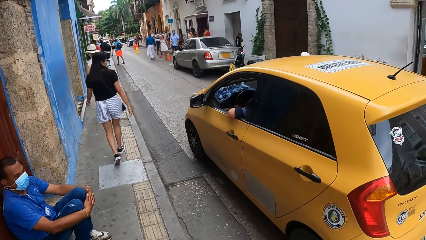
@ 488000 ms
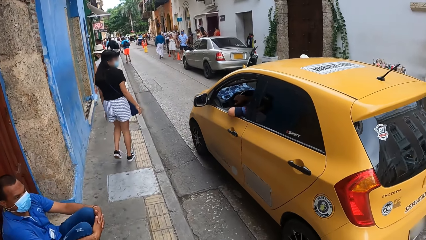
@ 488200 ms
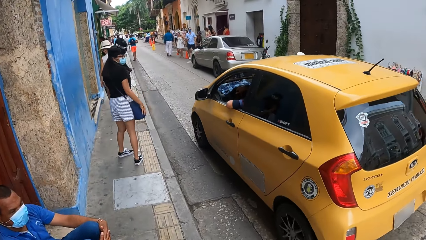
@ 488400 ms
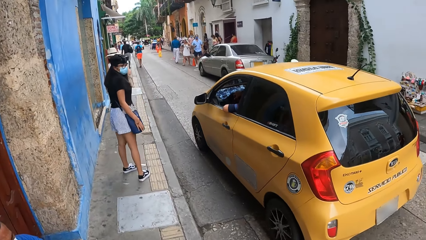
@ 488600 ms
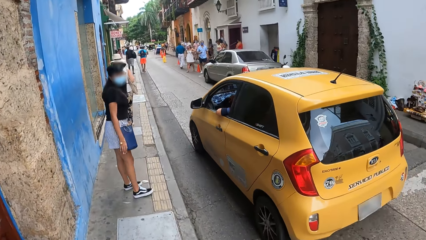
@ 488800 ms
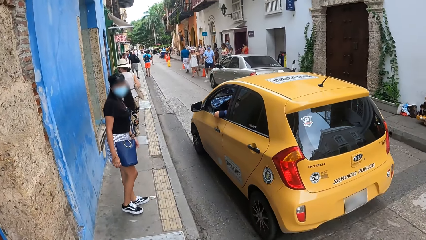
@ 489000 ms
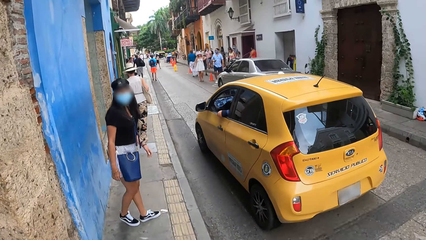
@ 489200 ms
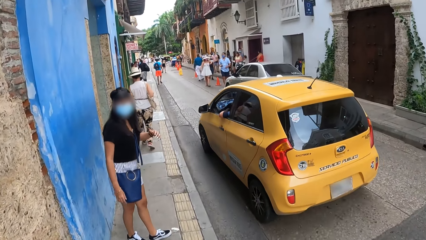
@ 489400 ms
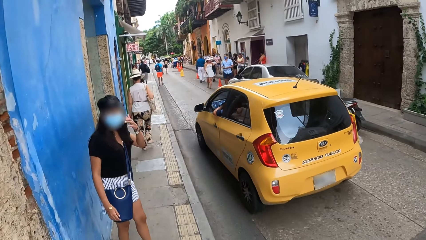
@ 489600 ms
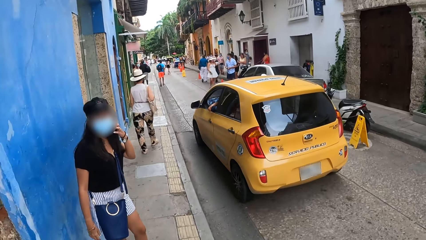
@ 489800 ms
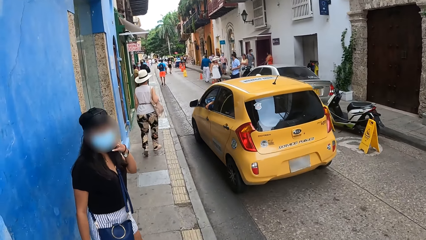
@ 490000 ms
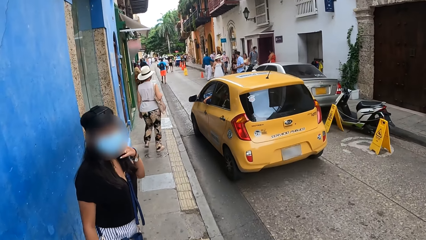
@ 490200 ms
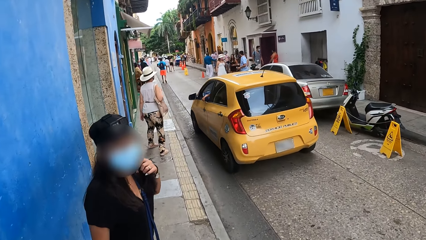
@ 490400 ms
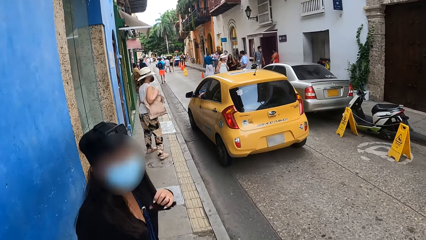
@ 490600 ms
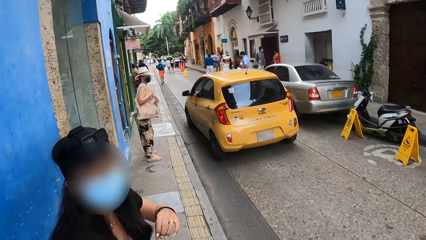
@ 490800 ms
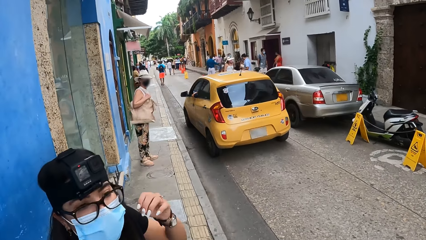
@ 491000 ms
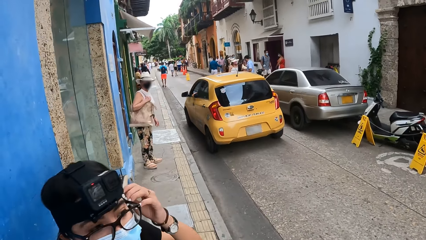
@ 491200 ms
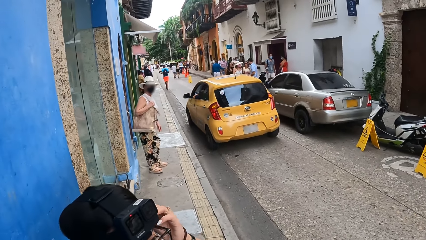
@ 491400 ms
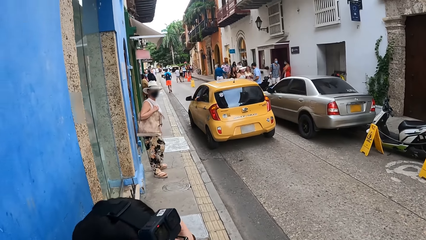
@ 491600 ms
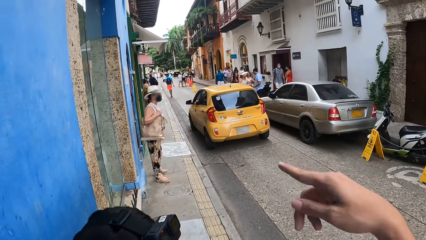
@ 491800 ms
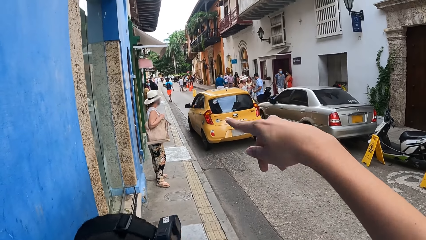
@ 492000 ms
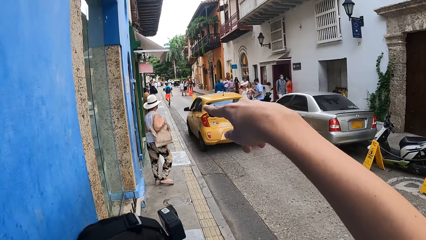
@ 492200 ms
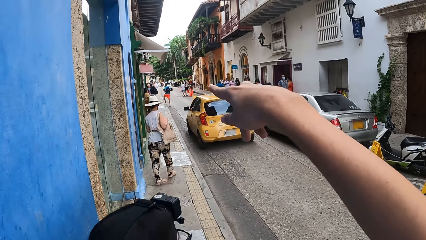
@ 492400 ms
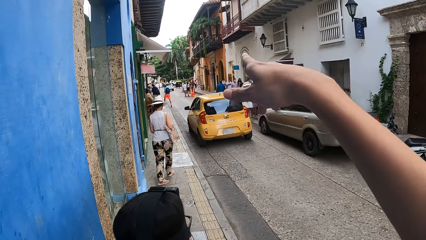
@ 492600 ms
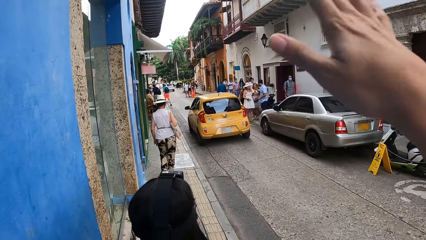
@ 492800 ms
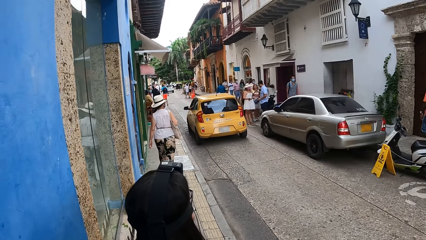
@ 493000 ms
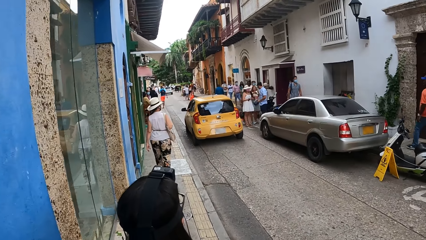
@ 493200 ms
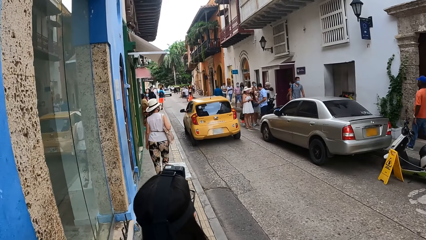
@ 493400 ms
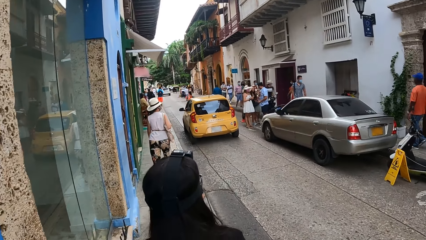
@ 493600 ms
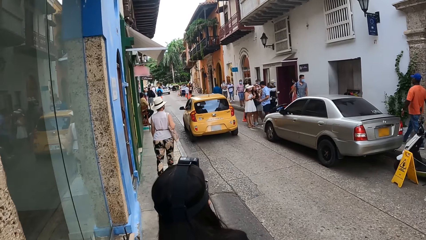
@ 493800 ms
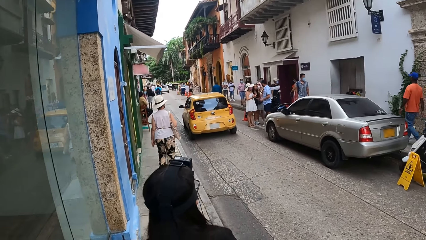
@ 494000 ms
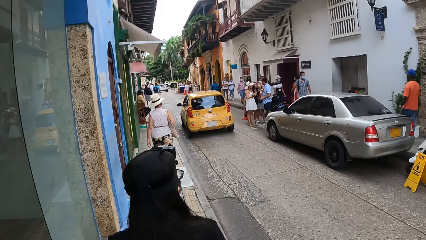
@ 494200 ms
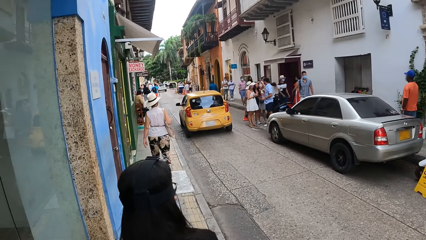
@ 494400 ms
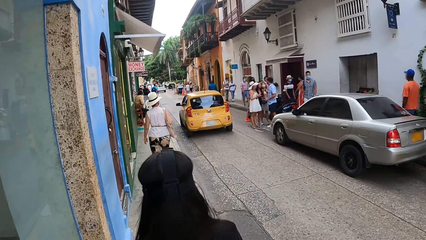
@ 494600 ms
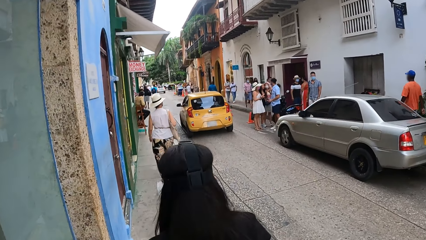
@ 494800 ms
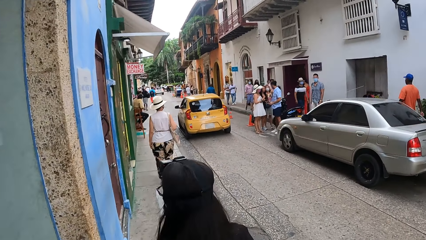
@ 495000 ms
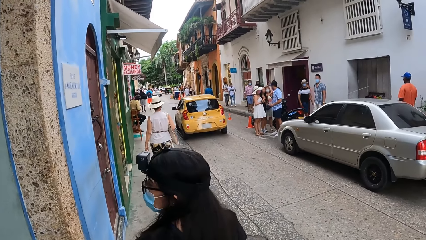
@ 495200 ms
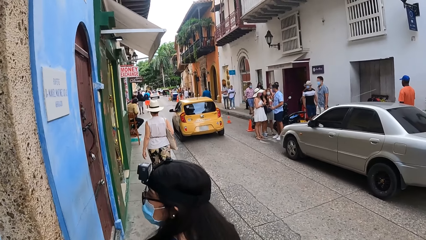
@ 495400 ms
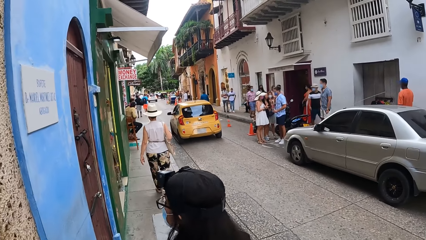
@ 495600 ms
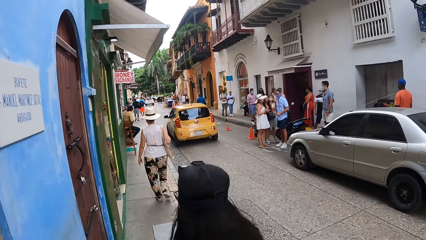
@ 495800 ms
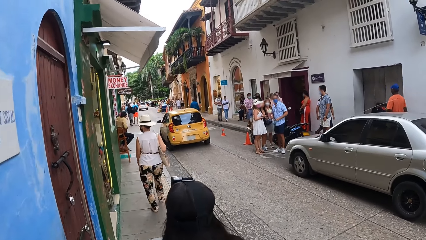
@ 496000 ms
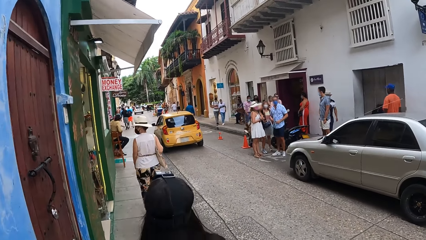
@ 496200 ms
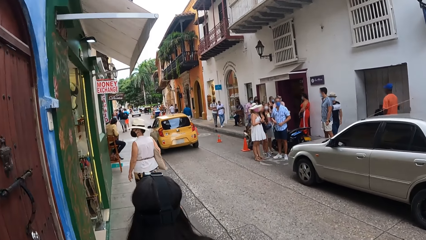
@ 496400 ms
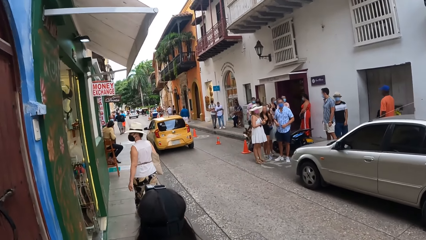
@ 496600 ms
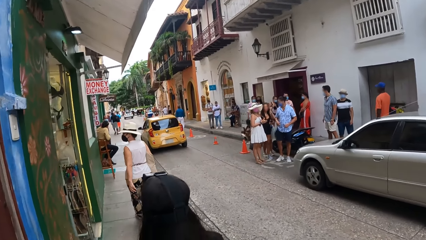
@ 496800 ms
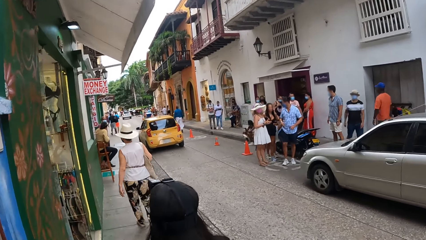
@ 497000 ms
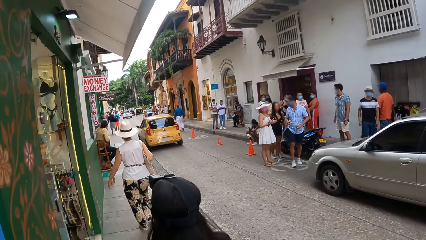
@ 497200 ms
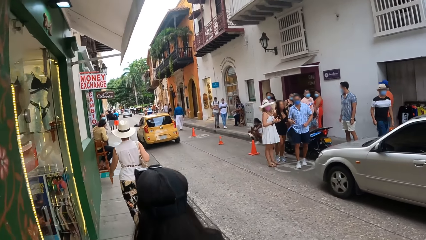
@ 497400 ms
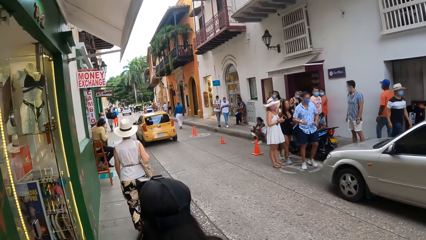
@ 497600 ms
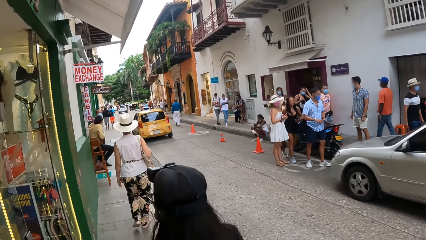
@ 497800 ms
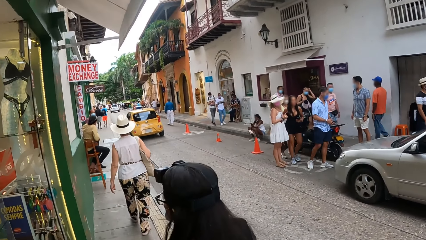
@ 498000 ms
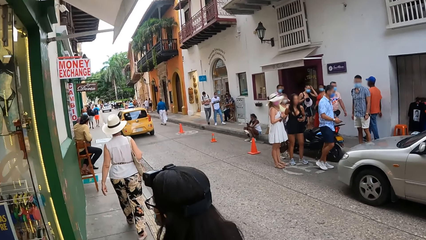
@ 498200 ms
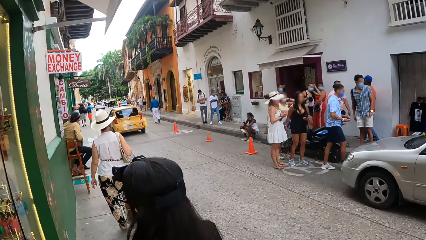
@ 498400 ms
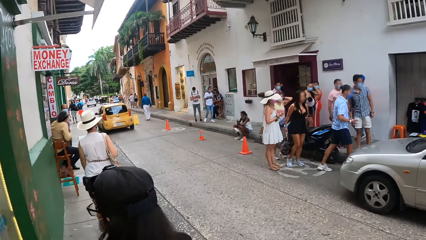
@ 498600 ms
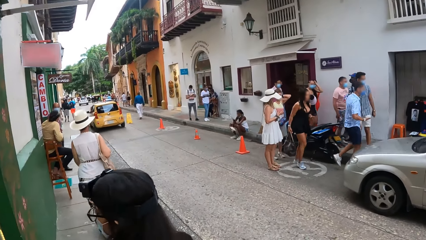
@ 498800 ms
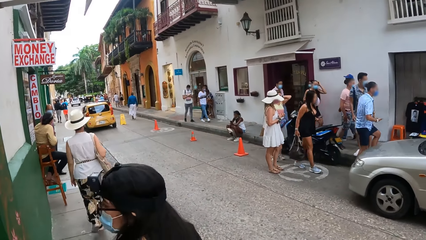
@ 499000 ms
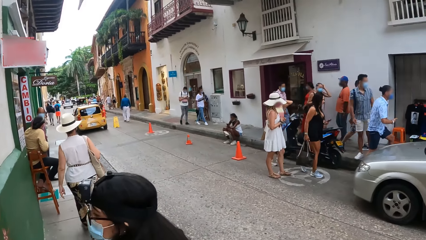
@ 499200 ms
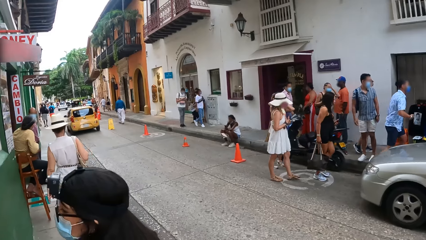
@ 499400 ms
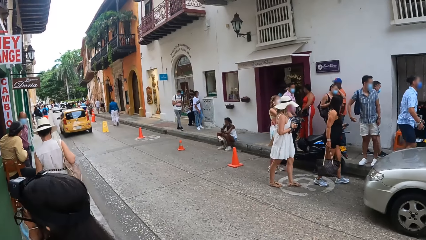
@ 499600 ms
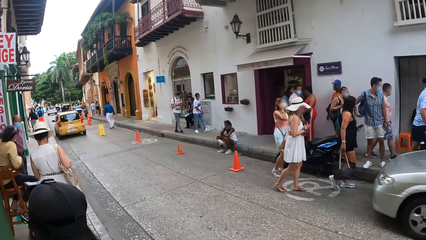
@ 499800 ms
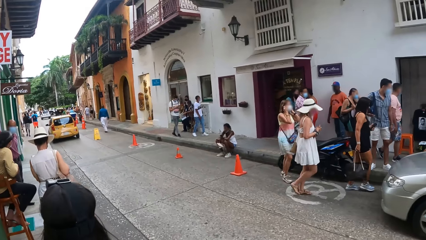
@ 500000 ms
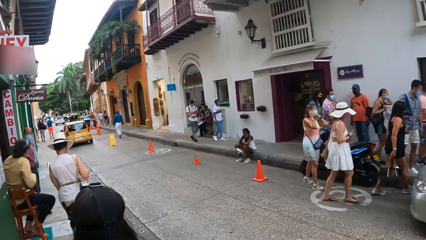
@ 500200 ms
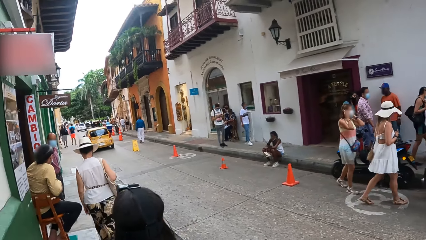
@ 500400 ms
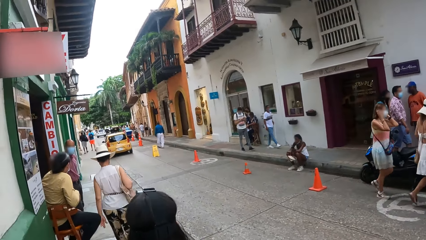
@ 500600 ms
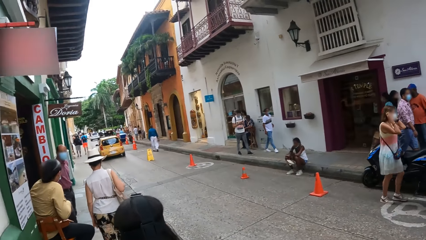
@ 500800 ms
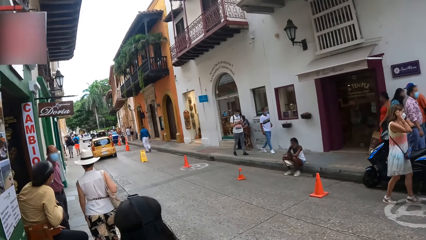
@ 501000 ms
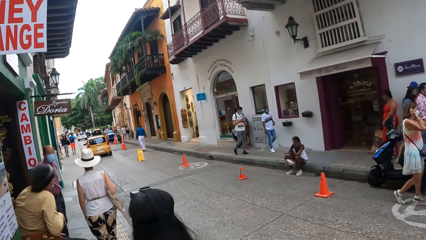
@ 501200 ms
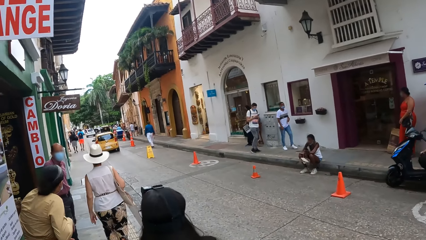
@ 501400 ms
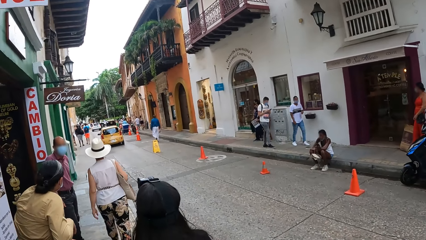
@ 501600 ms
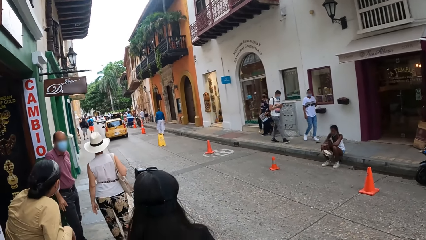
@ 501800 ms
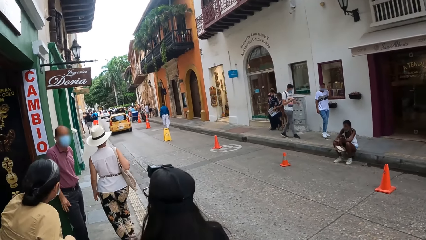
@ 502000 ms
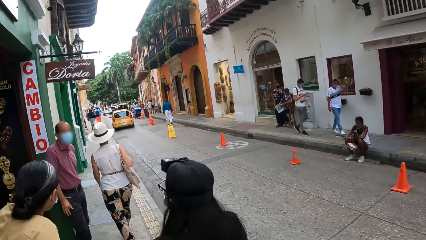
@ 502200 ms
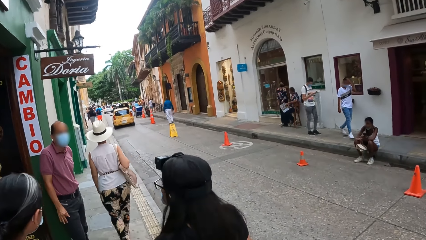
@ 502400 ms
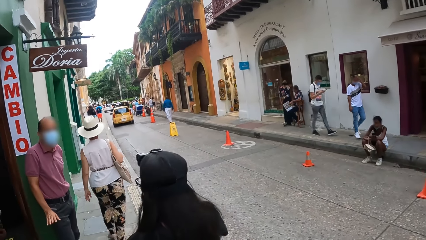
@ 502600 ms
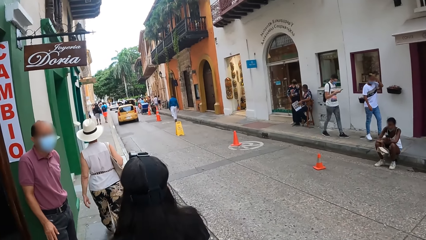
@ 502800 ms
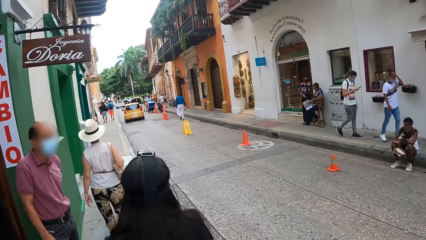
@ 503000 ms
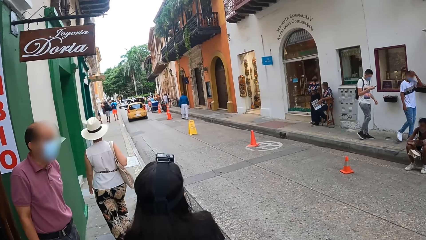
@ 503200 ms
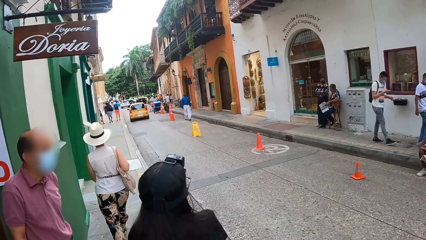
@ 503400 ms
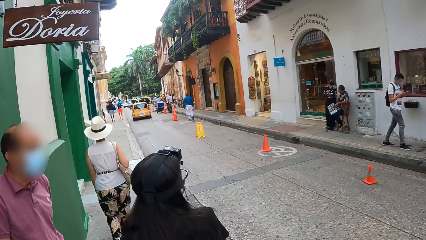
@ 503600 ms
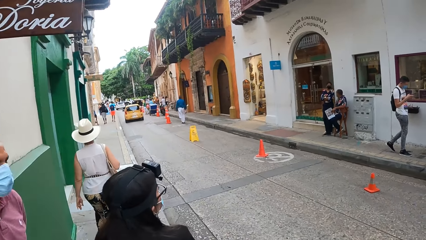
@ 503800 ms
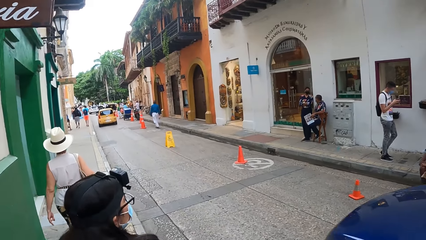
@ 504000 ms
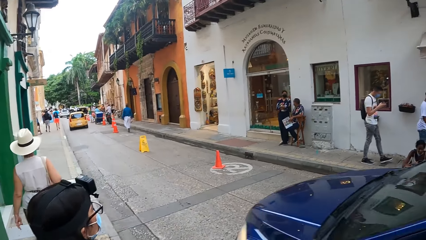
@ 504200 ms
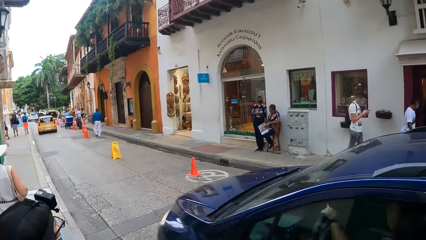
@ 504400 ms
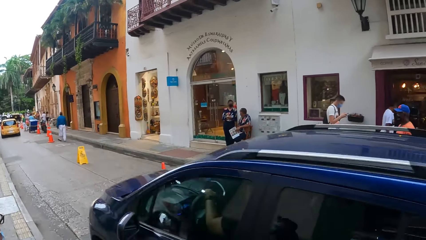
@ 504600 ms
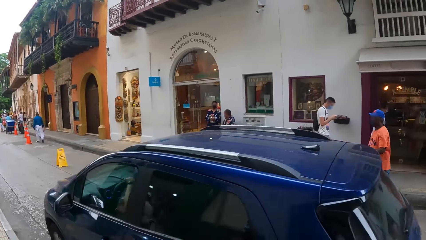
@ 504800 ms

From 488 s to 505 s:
A lady touches the hair. The camera wearer interacts with a person. They point to the other side. The lady moves around. Another lady moves around. The person walks around. The camera wearer walks around.
